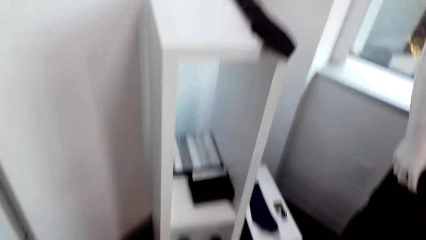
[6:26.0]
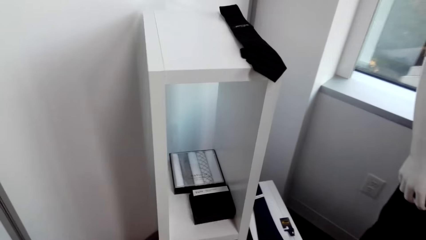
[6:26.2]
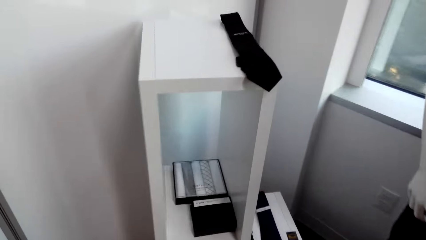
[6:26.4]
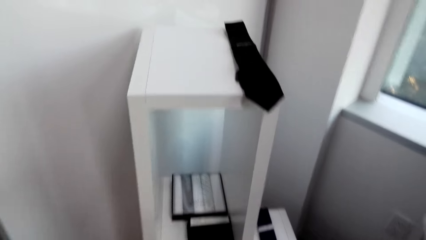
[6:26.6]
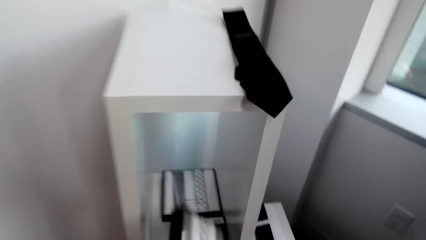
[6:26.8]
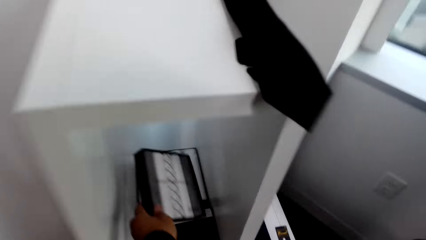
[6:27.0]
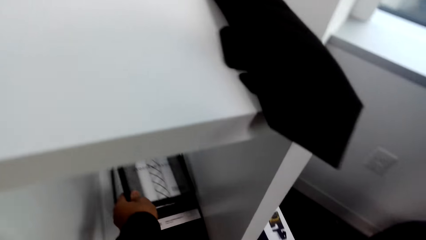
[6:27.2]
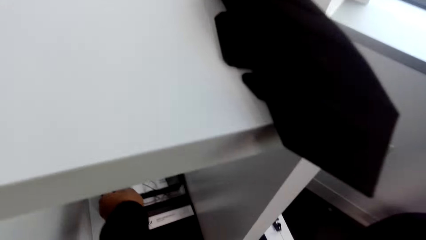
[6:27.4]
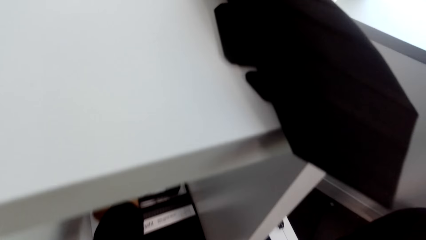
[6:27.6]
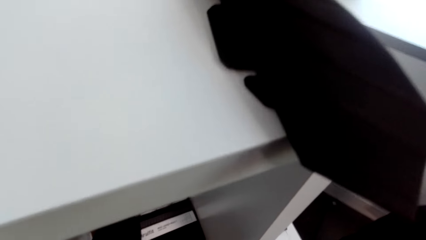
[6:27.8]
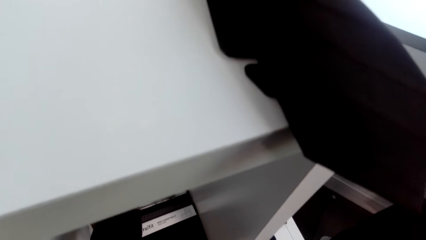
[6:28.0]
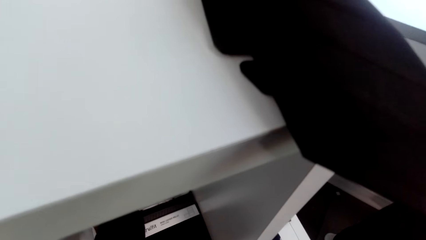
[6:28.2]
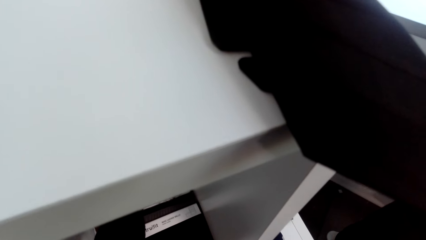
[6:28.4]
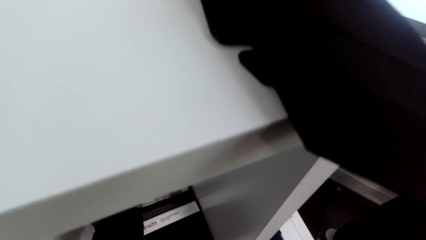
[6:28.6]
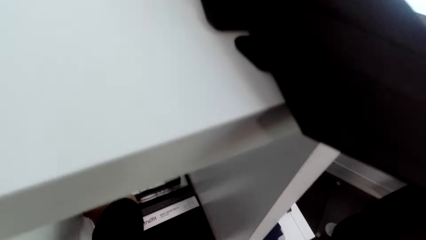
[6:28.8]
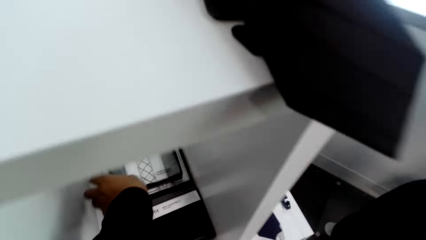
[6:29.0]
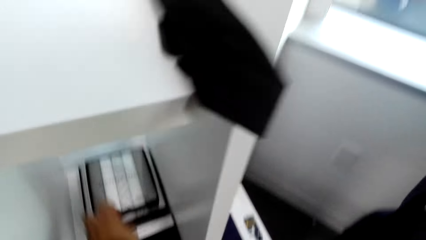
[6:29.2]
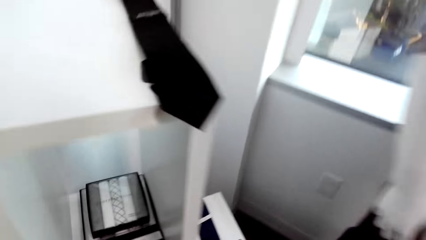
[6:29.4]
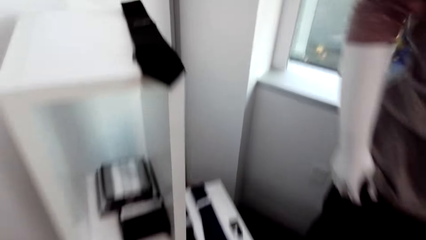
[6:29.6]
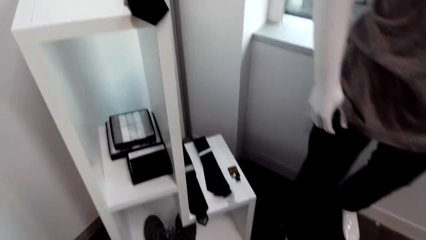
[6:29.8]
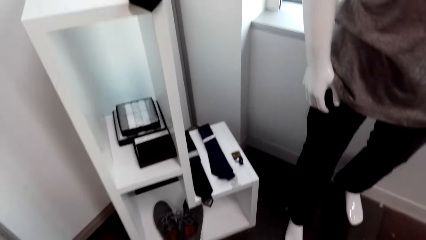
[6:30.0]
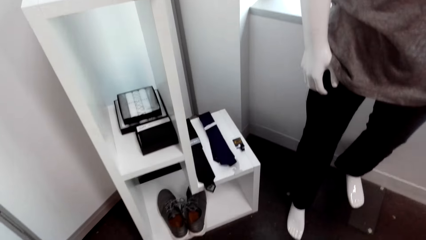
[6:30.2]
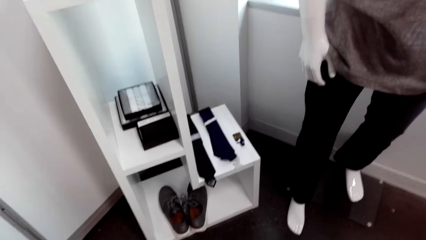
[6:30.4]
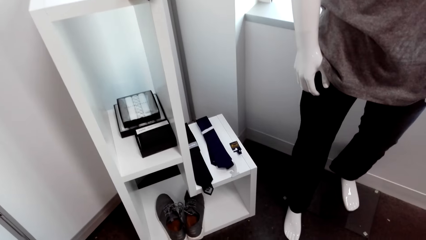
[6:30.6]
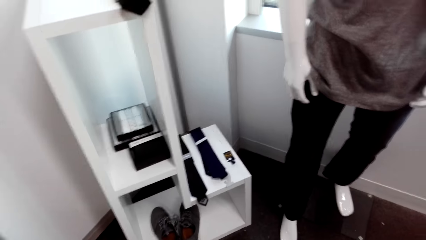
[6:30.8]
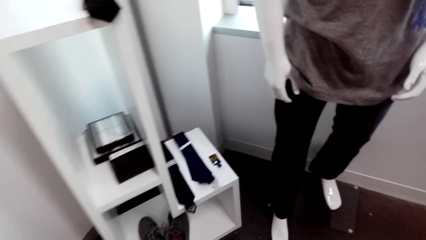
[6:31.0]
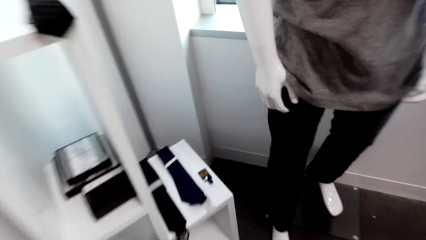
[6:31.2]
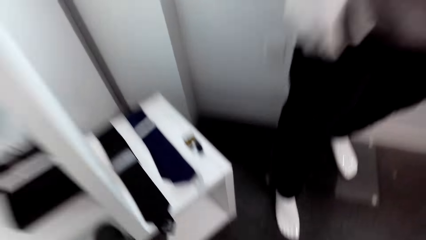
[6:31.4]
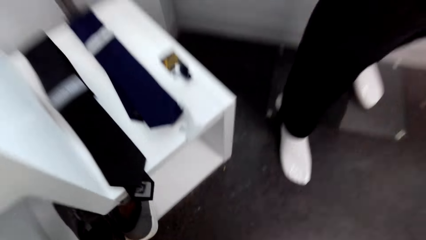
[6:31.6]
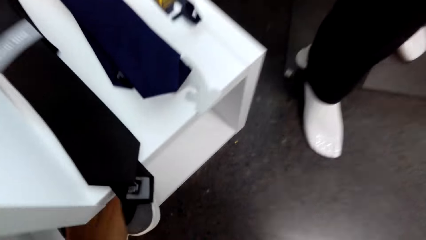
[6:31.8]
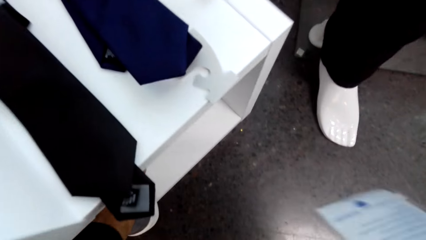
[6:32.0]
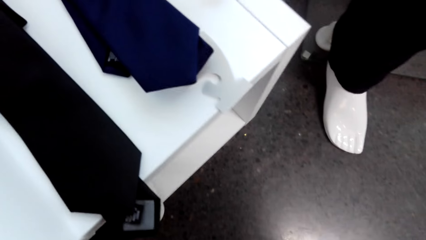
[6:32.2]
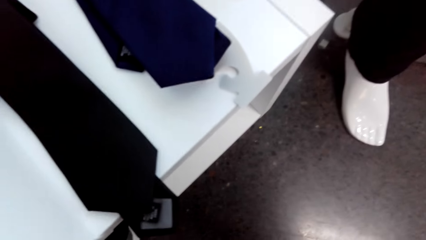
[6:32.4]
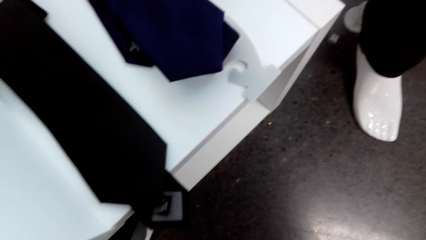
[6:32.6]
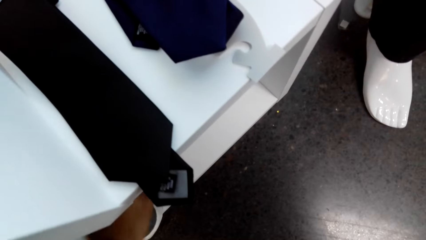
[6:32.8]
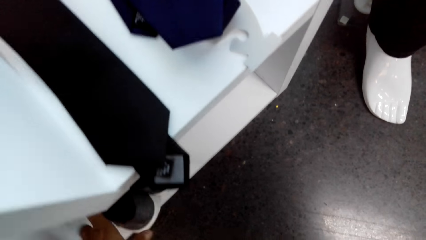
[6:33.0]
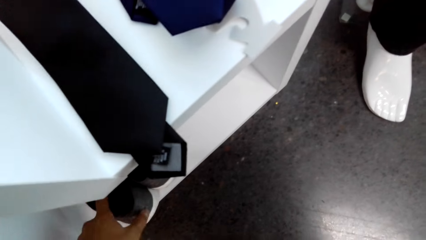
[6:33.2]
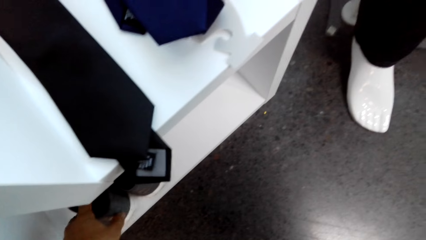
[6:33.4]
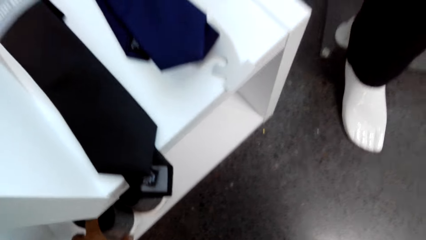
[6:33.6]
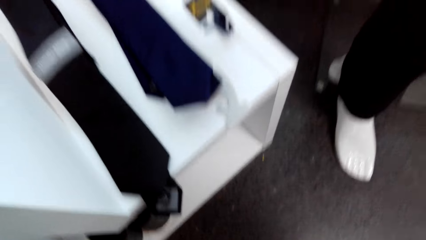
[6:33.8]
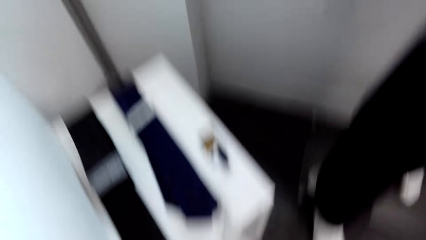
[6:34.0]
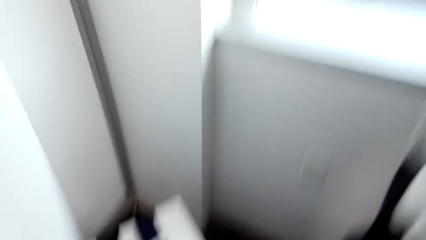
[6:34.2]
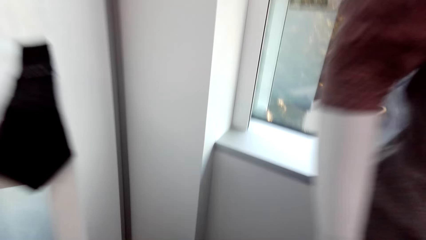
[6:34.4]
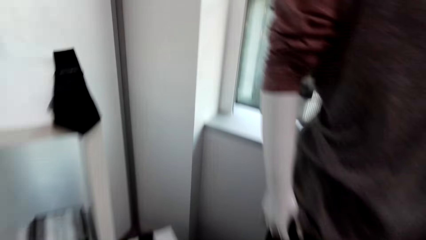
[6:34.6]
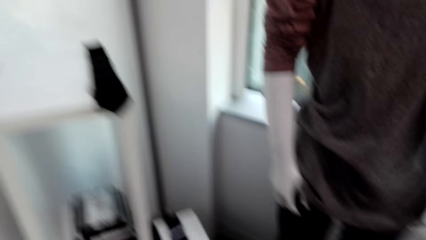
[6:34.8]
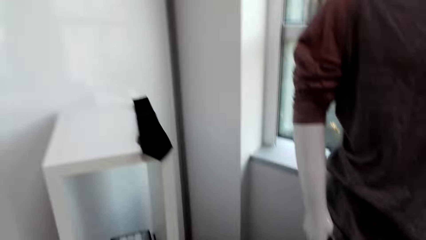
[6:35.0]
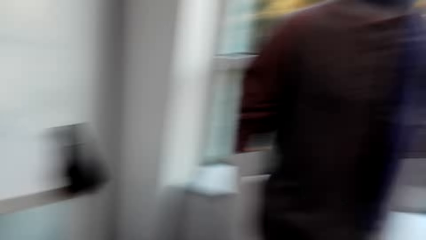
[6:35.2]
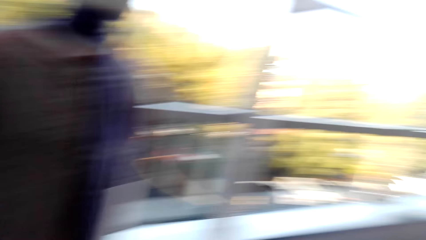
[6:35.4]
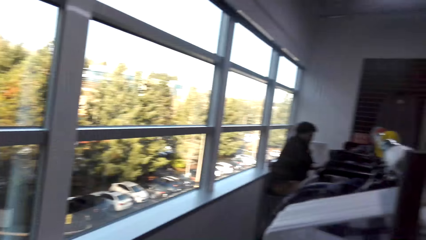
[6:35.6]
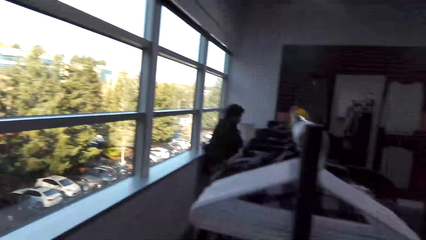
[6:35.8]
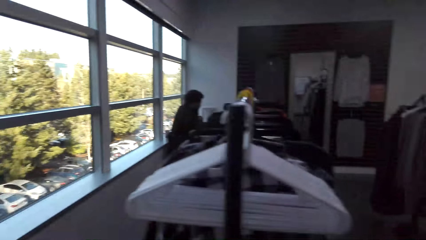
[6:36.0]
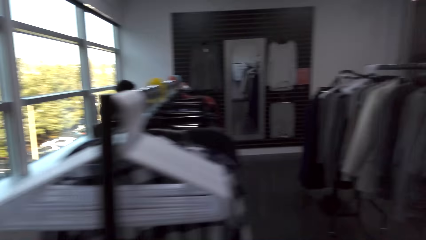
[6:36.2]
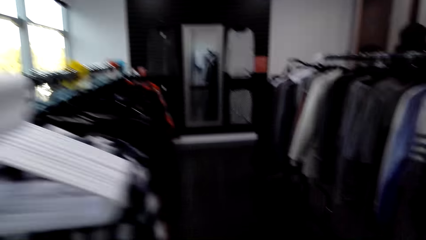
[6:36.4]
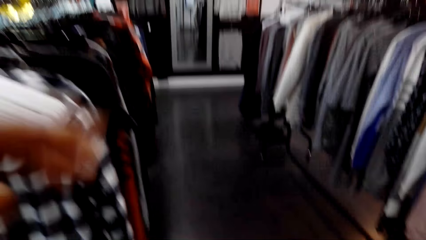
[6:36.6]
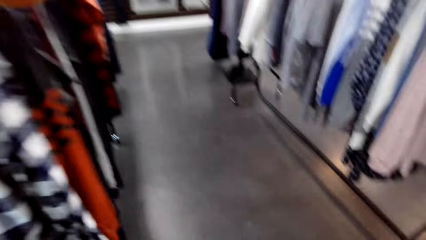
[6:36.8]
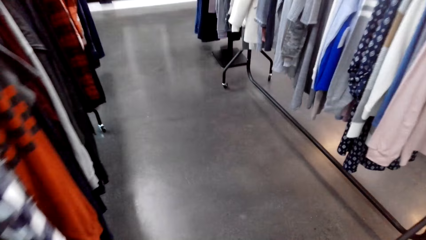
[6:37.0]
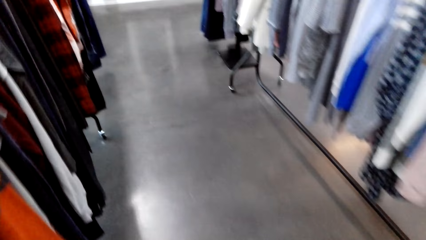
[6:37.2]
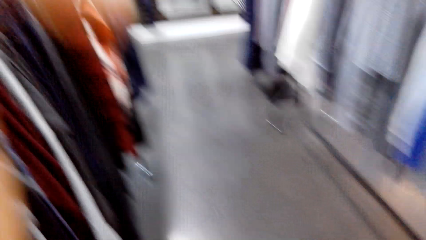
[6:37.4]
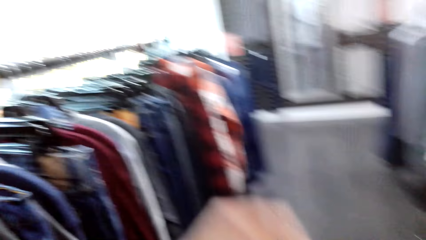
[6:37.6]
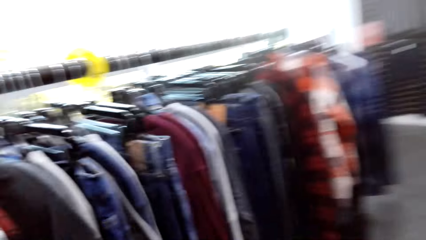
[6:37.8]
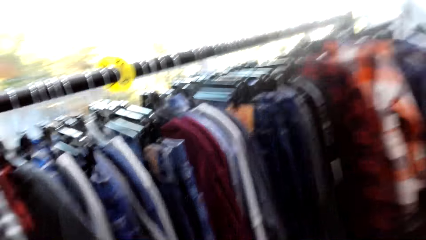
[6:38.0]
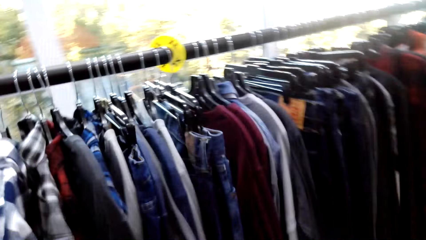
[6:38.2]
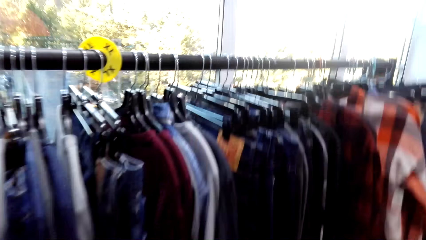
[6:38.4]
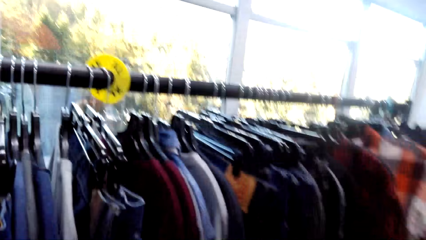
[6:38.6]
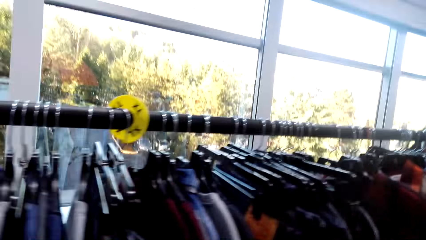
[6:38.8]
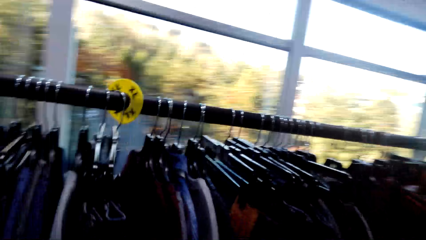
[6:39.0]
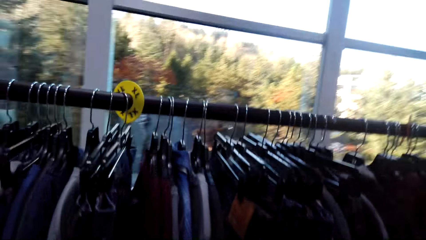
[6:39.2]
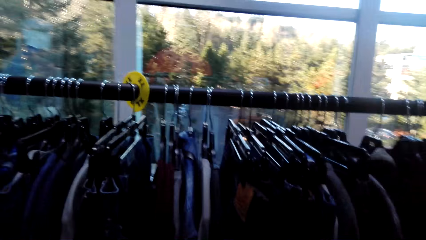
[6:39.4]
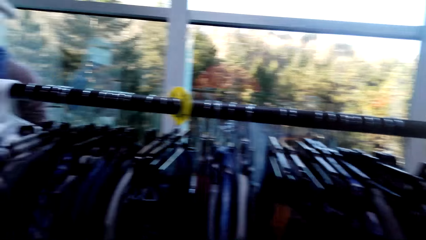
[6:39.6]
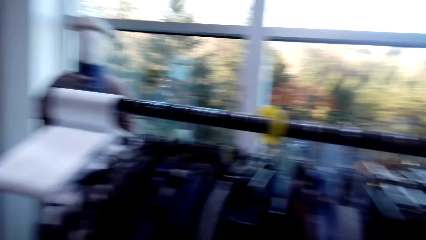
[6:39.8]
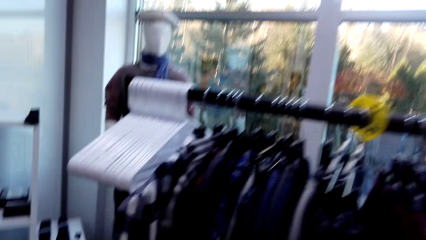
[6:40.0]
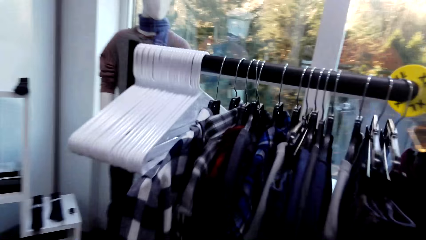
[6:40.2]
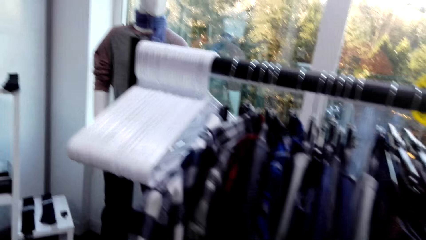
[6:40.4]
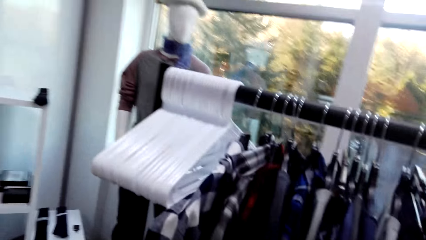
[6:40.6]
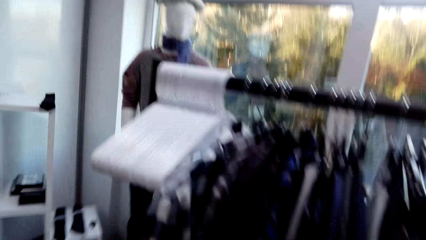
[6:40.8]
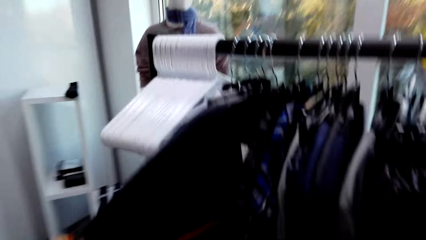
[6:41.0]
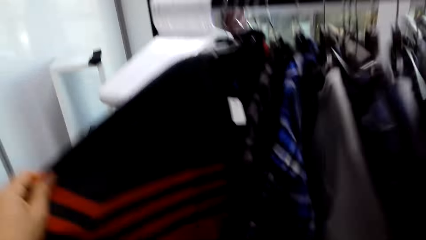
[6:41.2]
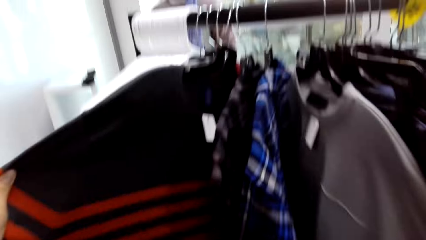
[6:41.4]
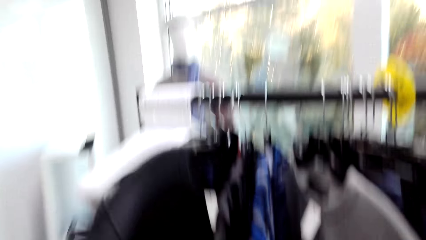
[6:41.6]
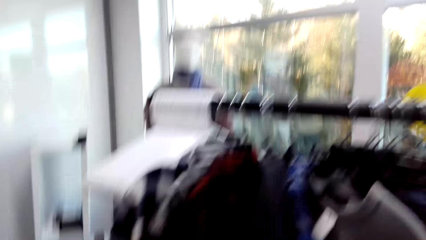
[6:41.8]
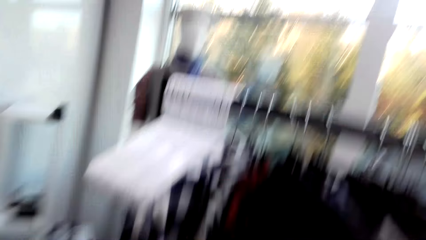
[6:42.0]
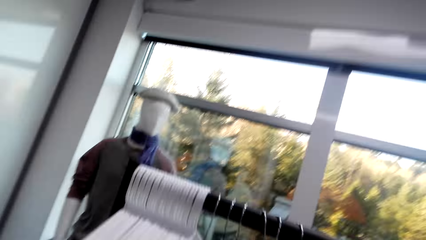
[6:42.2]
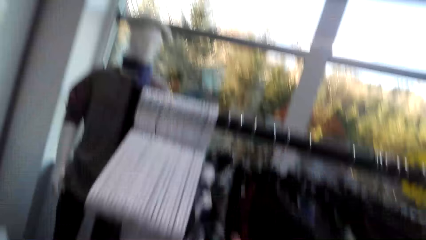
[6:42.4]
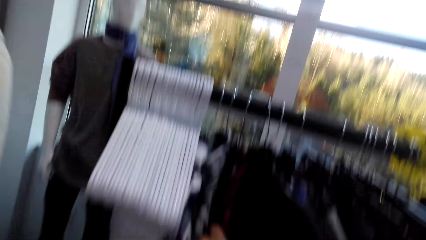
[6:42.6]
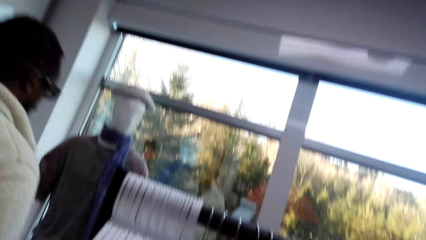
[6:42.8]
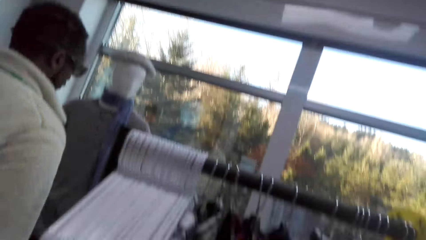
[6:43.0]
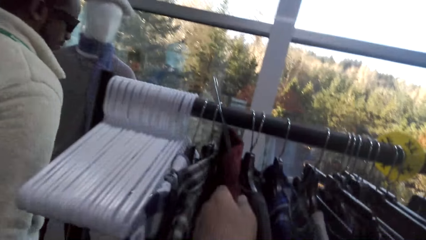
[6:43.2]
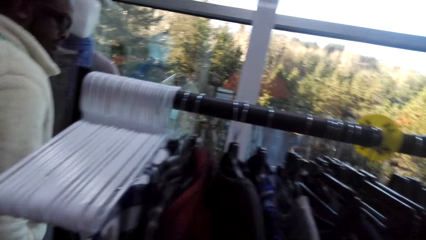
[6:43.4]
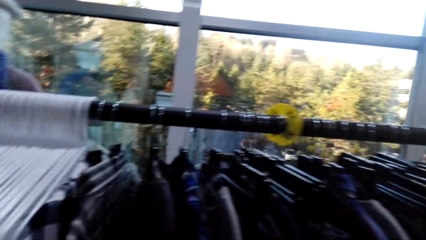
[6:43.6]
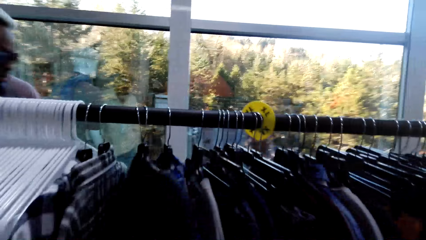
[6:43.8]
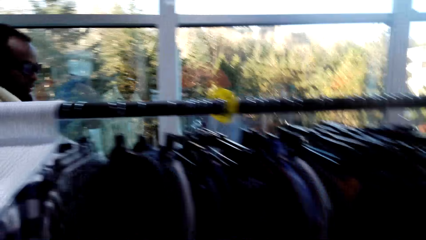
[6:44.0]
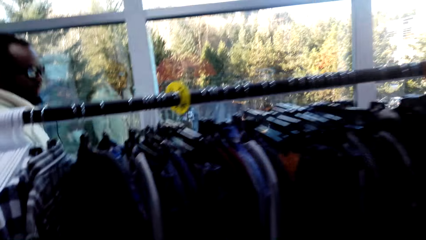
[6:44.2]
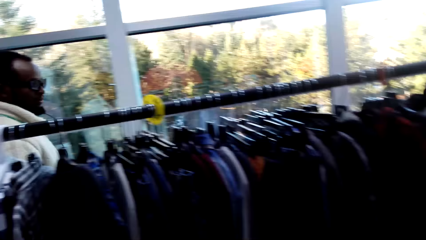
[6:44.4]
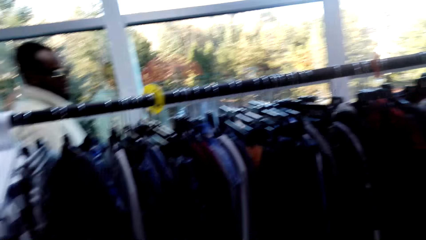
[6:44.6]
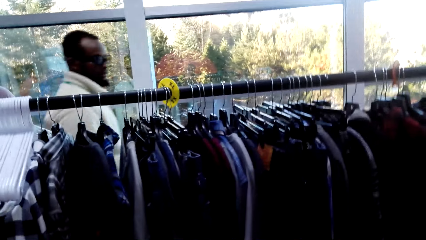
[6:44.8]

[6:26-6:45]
The camera wearer walks around. They put the box back on the shelf. They walk around. They hold clothes on the rack. They do something. A person walks around. The camera wearer holds the clothes on the rack.
